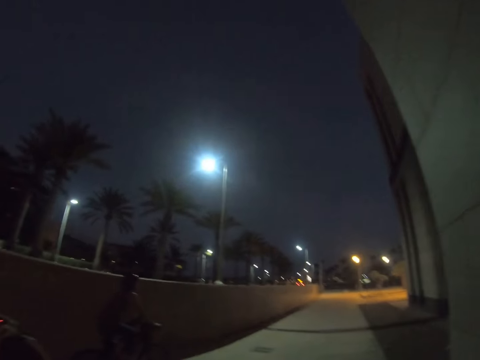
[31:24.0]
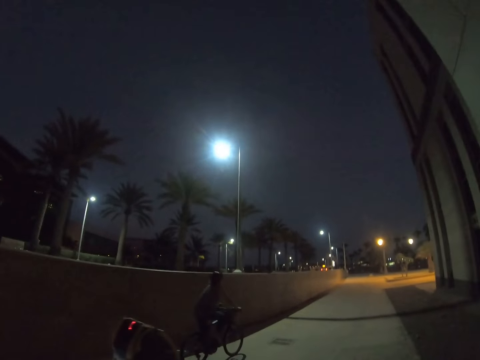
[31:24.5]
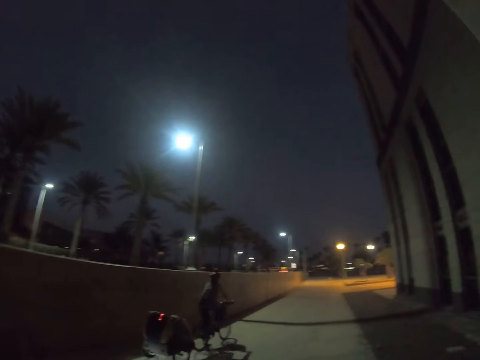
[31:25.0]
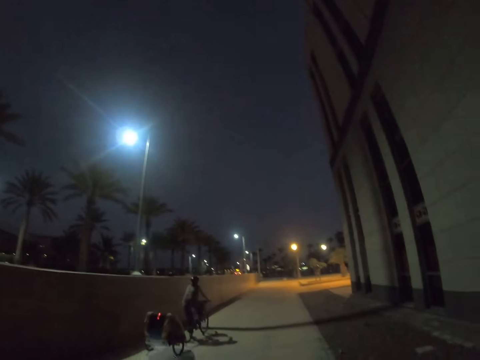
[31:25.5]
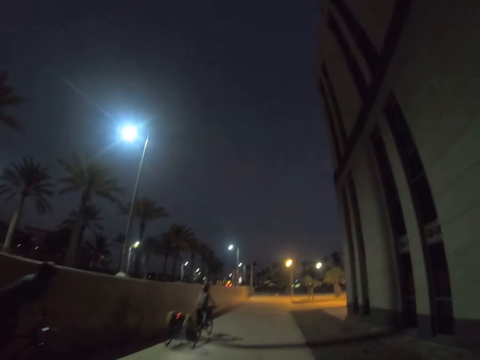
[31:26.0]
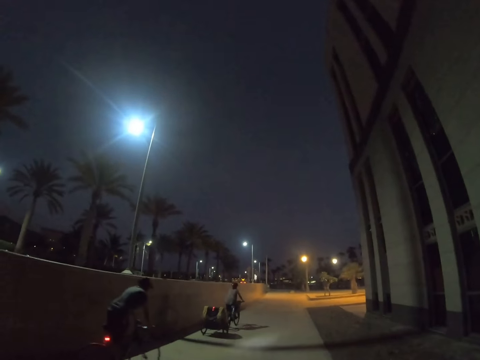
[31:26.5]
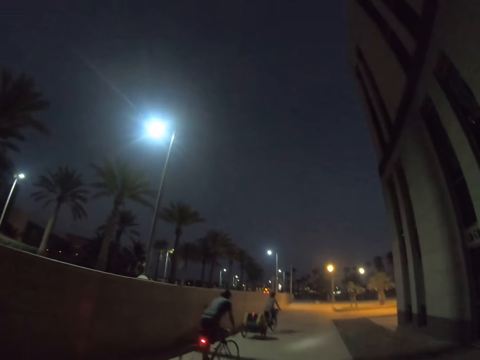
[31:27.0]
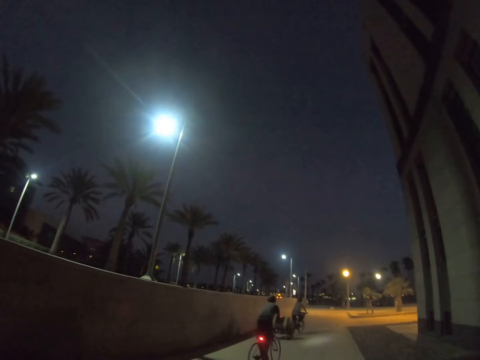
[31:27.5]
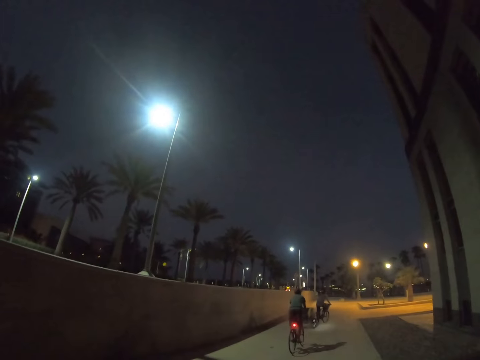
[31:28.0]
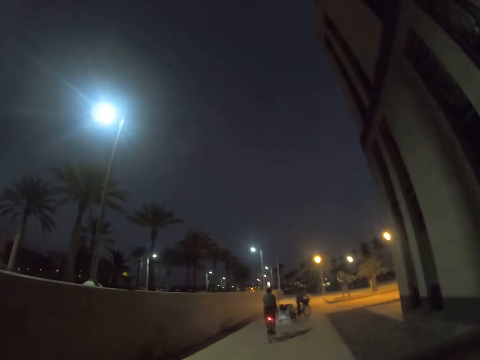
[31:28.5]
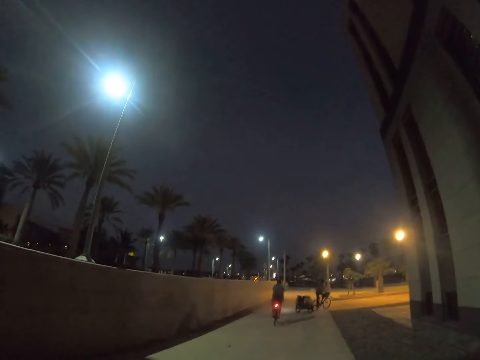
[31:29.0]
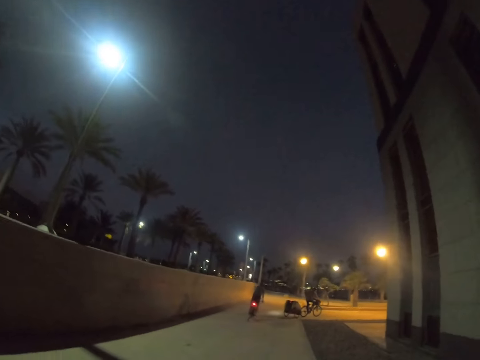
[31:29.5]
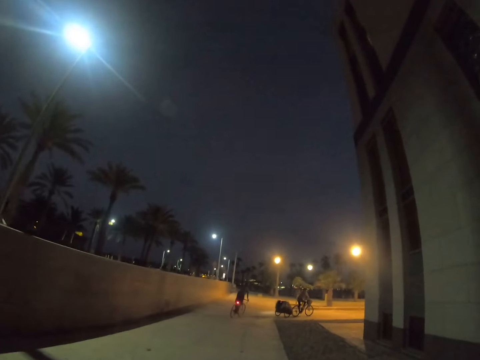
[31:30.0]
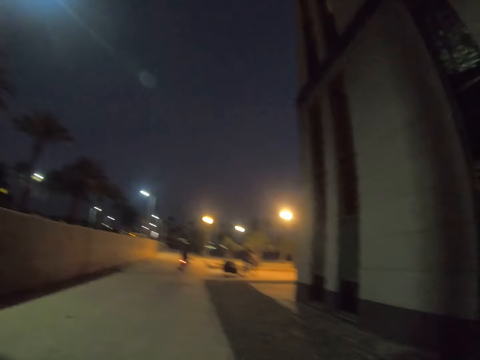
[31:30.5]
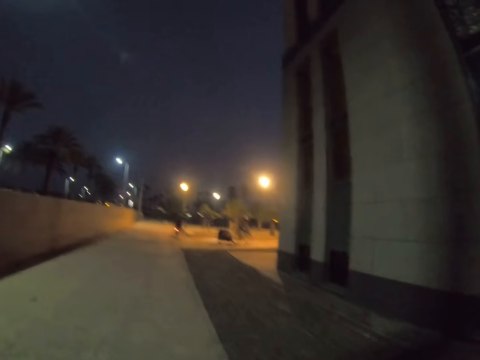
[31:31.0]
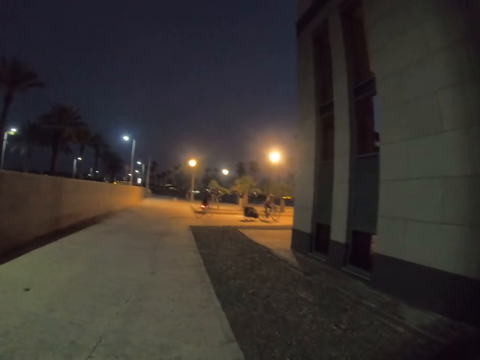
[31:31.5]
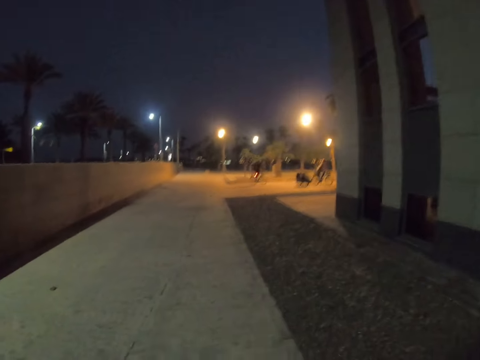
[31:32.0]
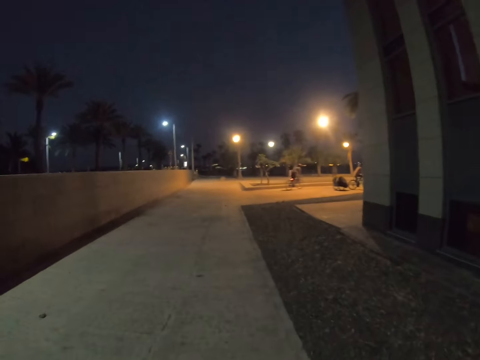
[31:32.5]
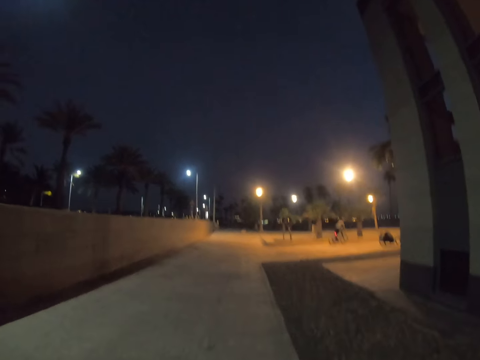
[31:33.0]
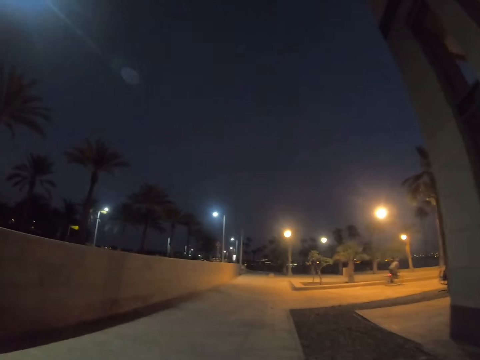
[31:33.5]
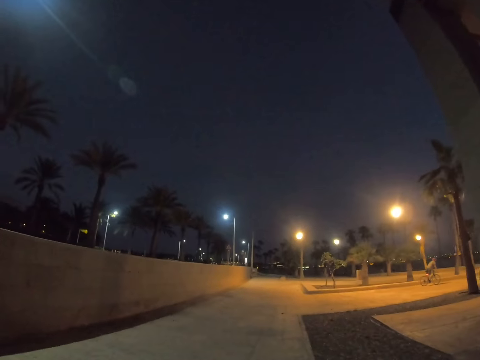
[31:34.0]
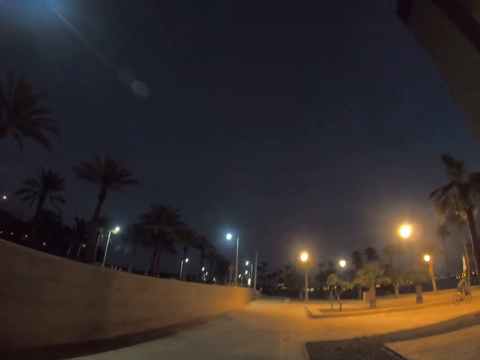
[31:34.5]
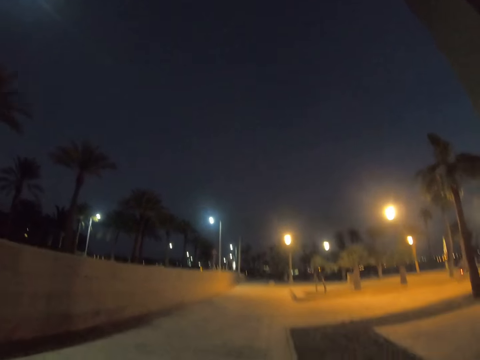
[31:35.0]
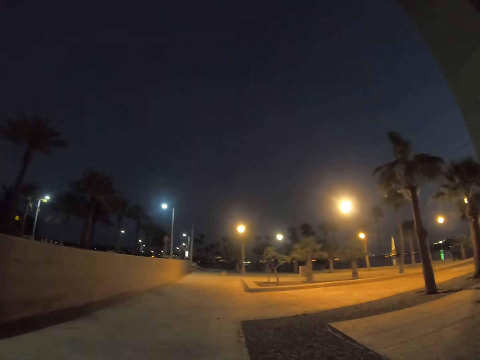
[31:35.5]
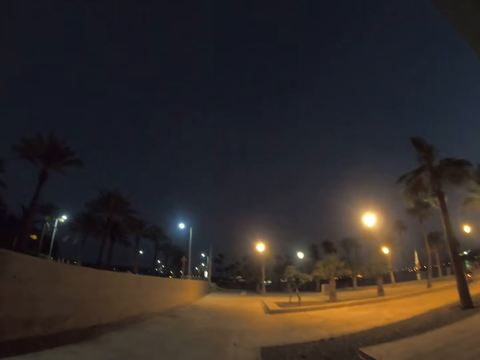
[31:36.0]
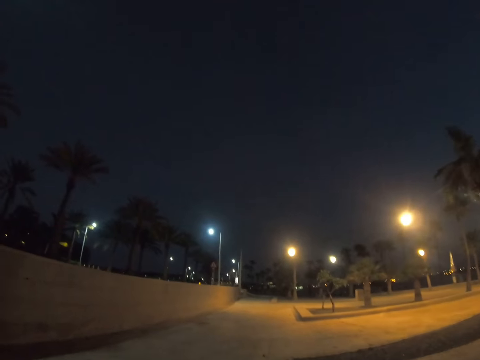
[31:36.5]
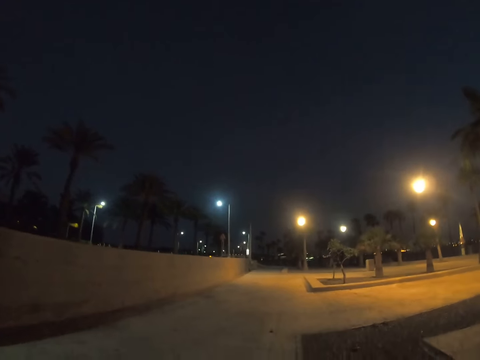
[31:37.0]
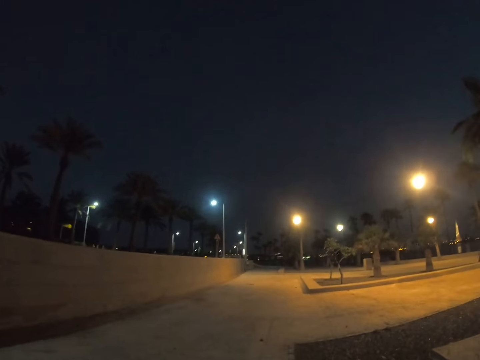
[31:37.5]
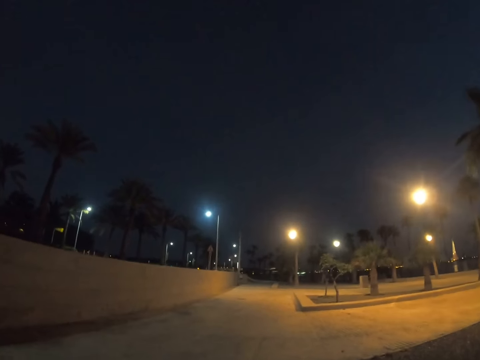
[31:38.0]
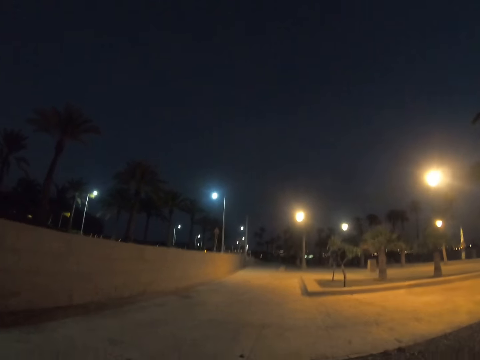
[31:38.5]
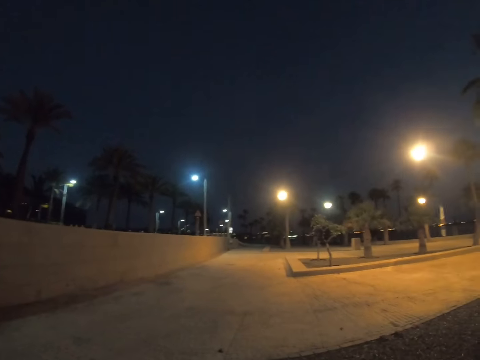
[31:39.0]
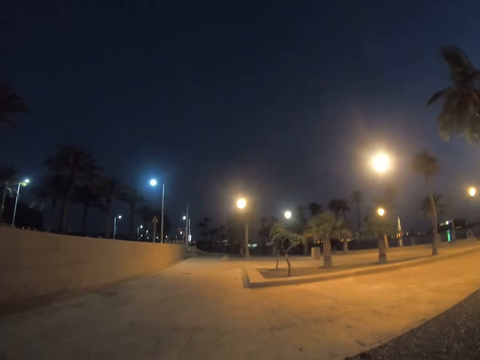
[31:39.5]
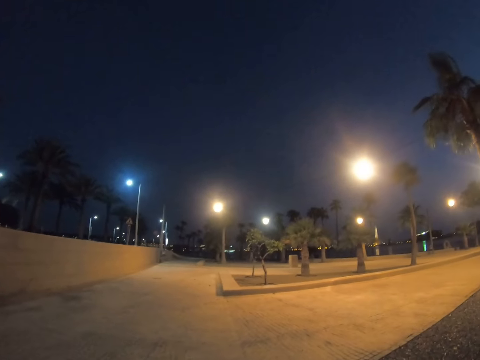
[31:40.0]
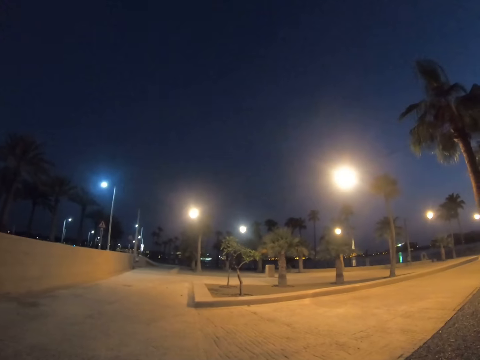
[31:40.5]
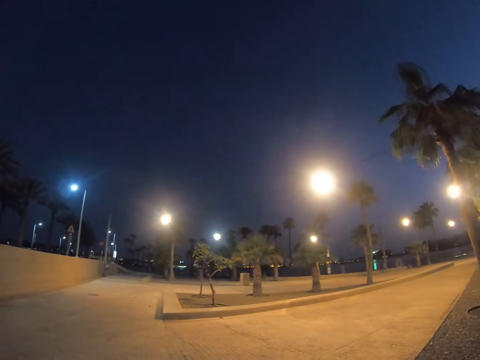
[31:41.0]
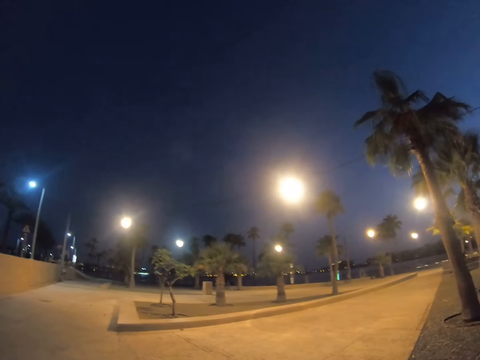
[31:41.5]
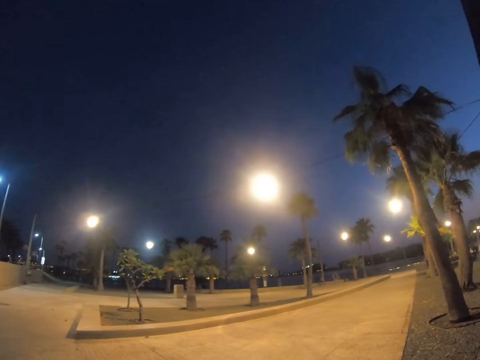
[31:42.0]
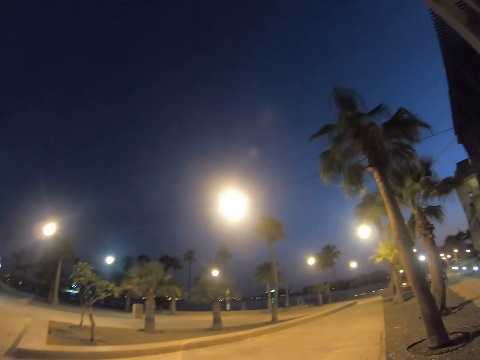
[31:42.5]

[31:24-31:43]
A lady rides a bicycle along the sidewalk. A man rides a bike along the sidewalk. The camera wearer walks around a parking lot. They look around the parking lot. They walk around the parking lot.

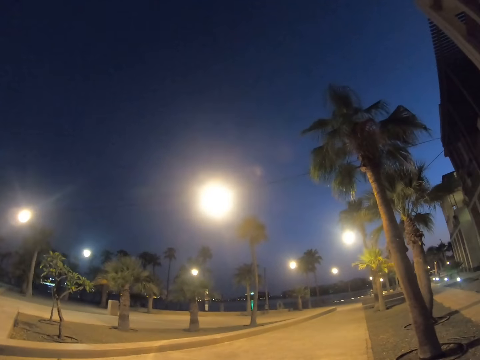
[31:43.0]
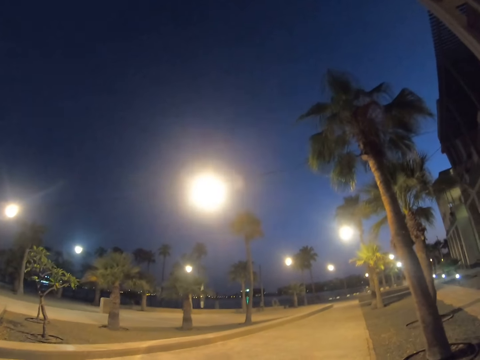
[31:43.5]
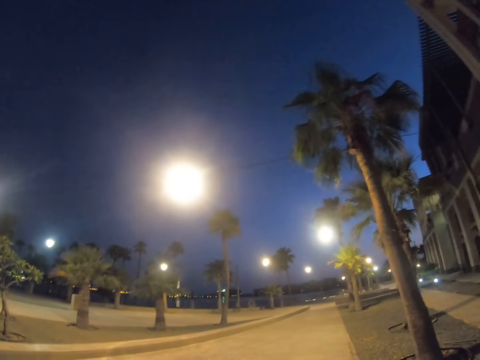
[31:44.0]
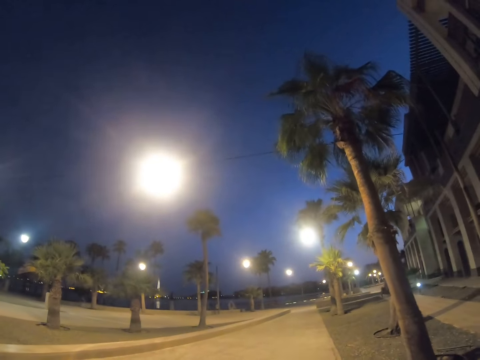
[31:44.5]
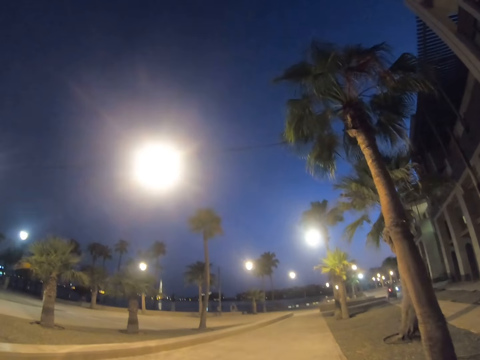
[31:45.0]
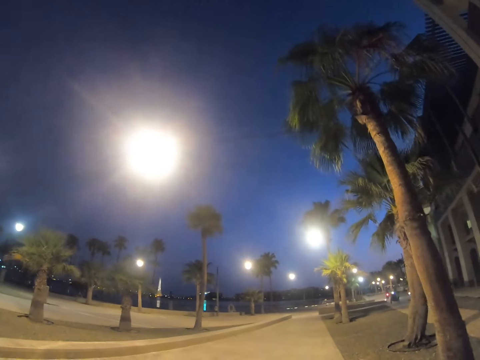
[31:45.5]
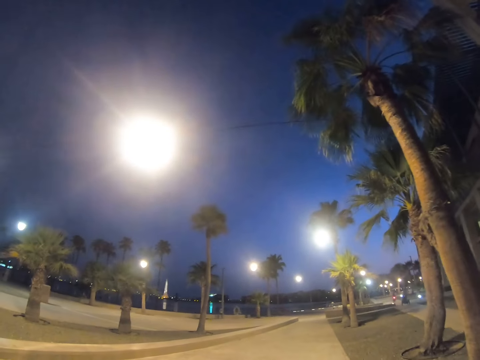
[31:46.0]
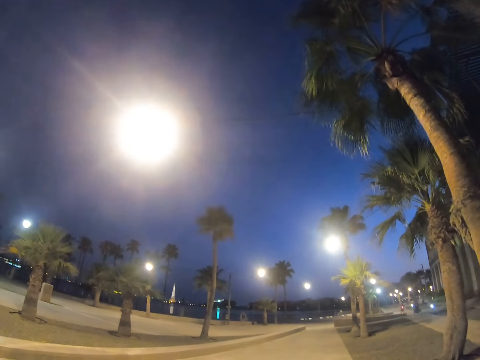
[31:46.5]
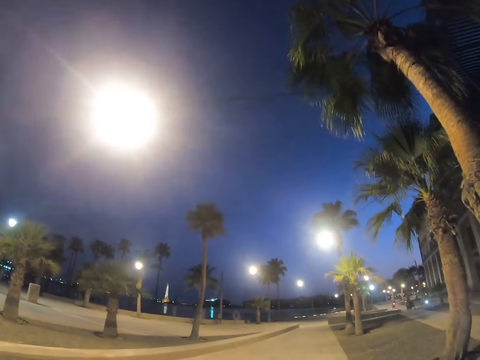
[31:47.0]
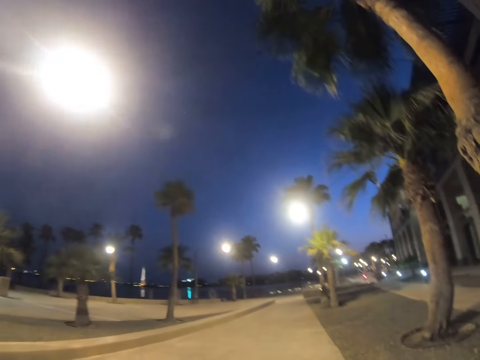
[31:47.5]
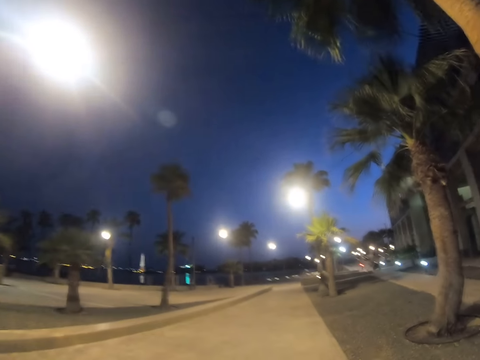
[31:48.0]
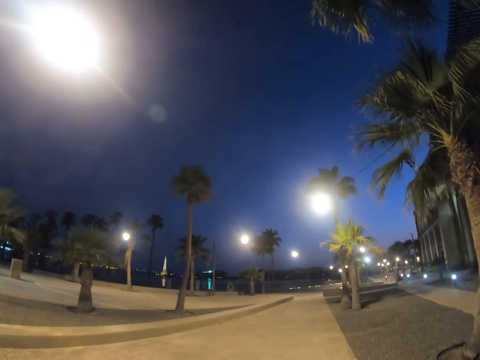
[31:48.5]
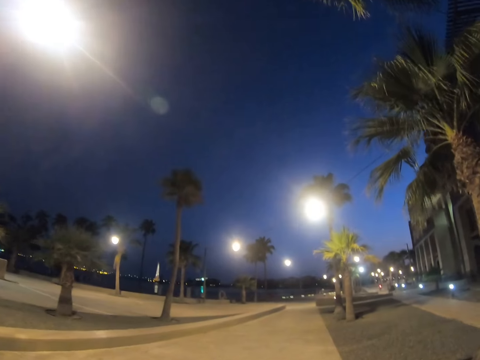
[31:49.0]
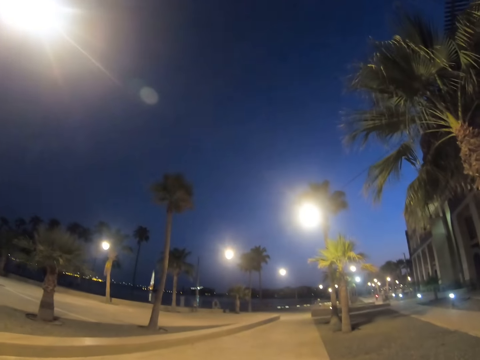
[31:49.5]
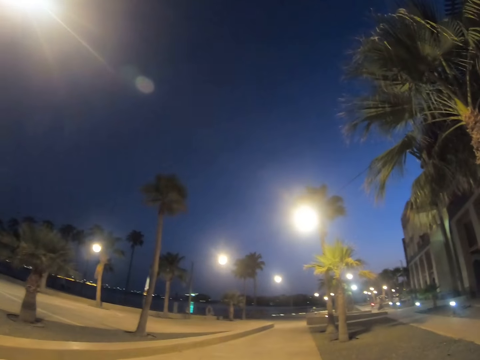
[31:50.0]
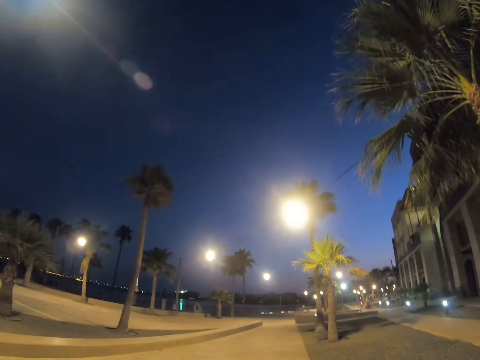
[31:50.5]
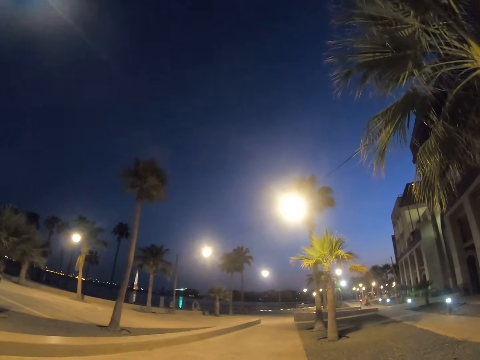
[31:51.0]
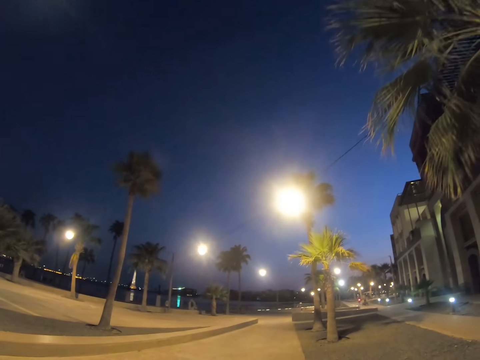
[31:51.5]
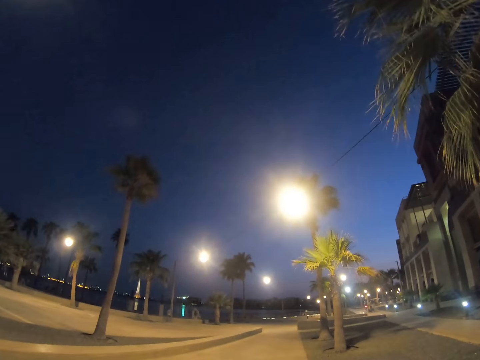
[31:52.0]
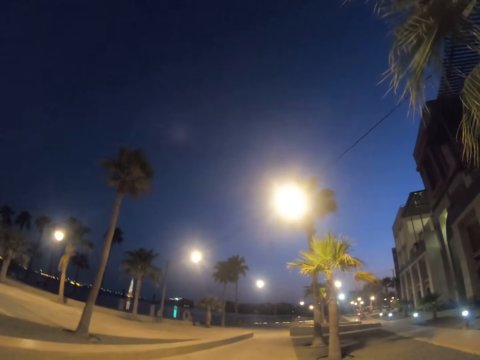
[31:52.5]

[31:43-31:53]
The camera wearer looks around a road.
